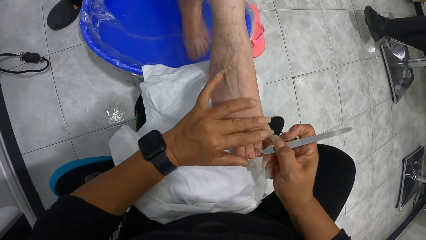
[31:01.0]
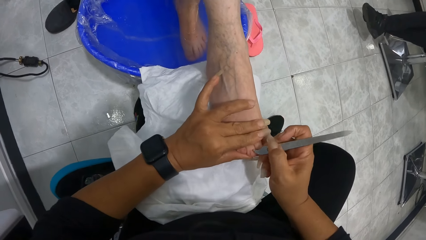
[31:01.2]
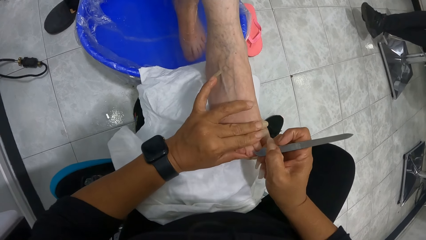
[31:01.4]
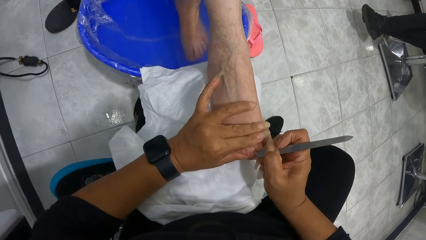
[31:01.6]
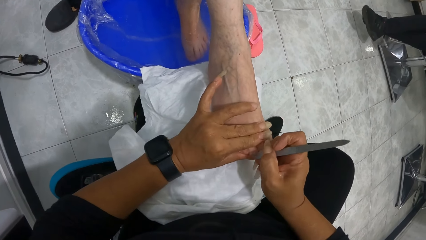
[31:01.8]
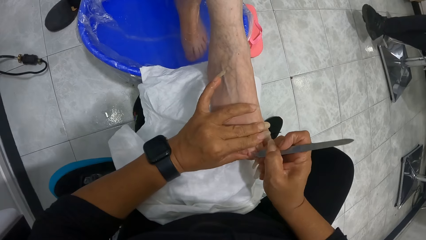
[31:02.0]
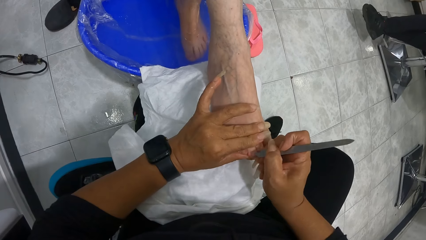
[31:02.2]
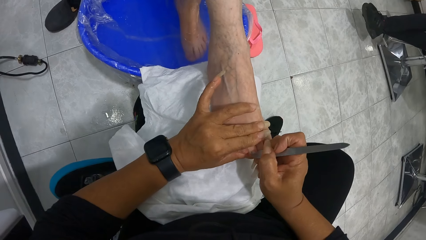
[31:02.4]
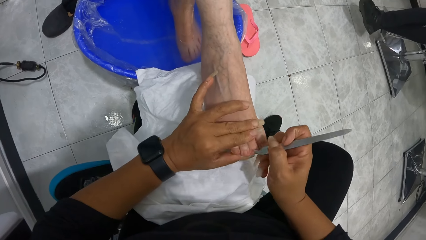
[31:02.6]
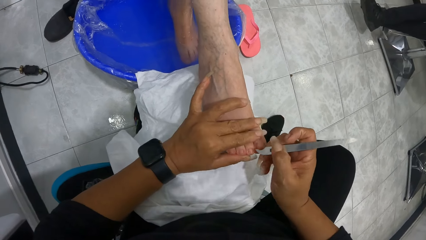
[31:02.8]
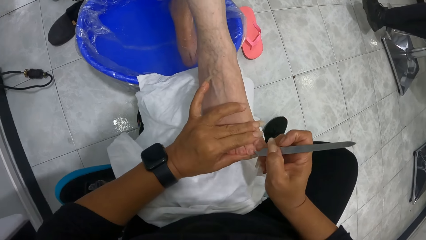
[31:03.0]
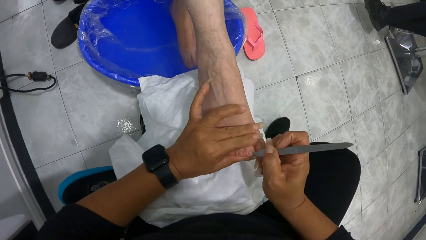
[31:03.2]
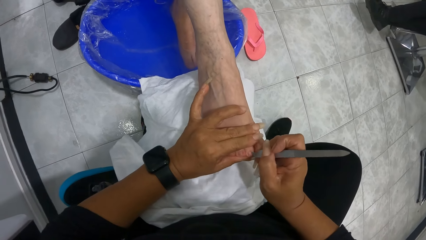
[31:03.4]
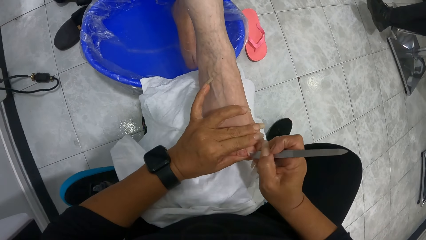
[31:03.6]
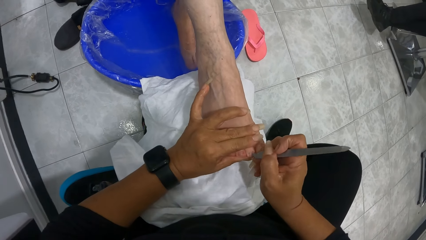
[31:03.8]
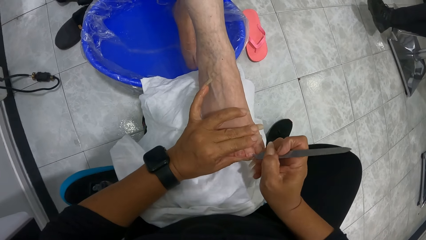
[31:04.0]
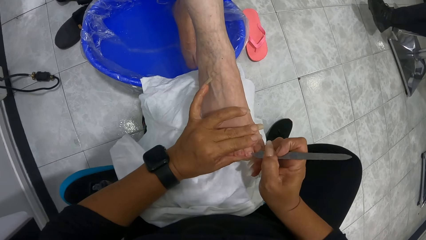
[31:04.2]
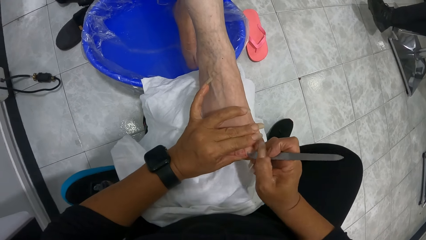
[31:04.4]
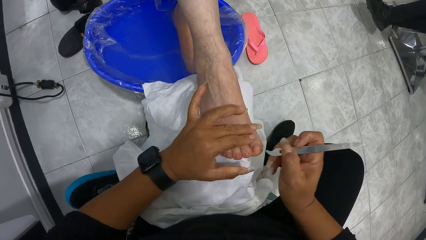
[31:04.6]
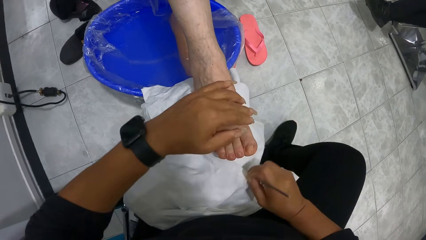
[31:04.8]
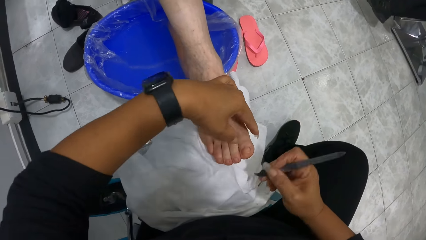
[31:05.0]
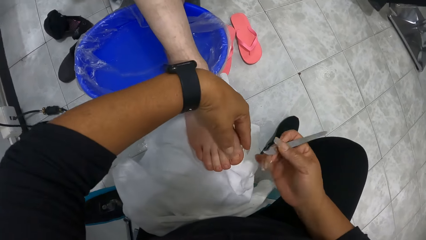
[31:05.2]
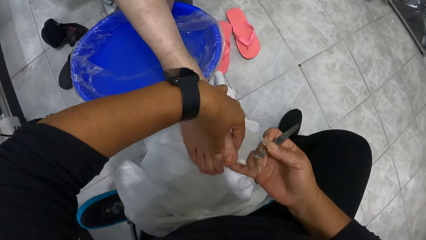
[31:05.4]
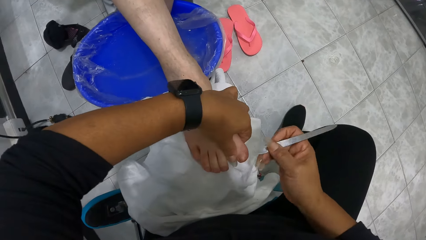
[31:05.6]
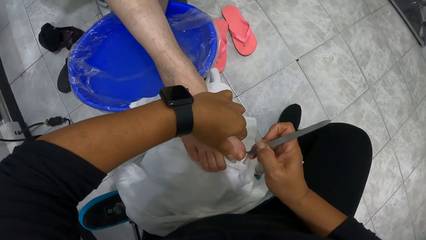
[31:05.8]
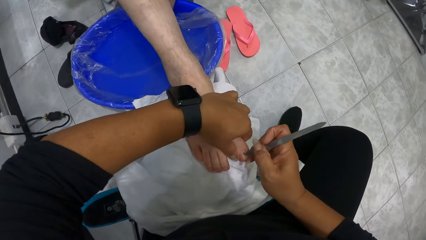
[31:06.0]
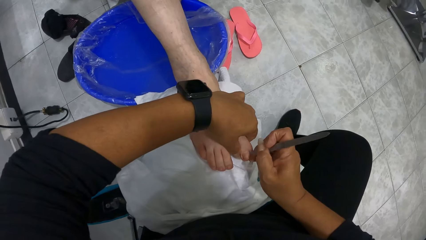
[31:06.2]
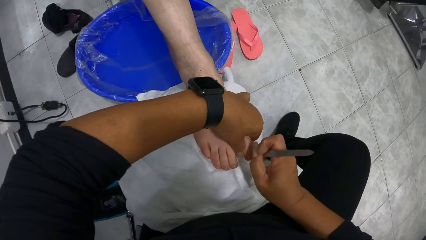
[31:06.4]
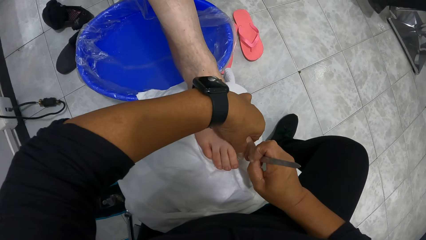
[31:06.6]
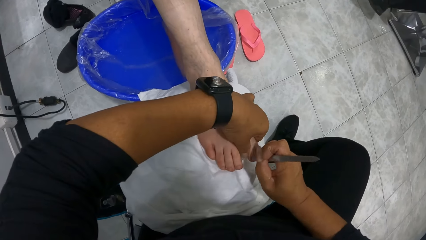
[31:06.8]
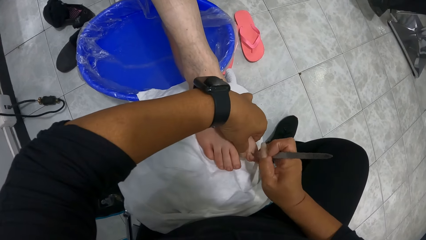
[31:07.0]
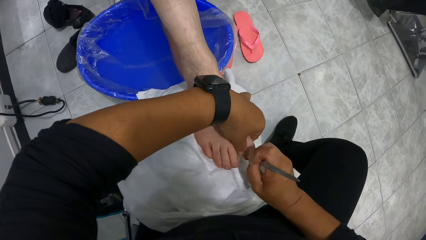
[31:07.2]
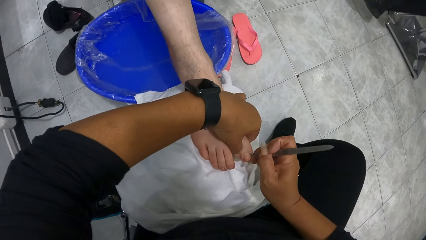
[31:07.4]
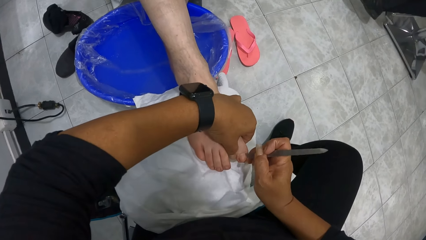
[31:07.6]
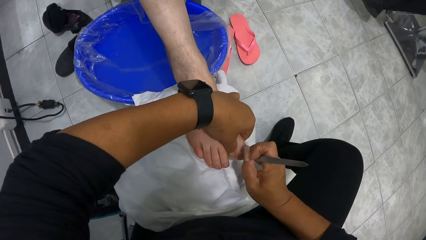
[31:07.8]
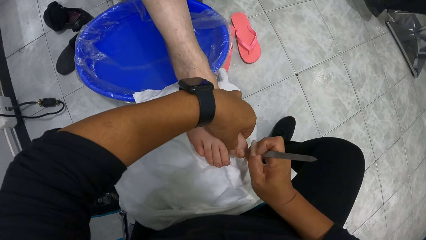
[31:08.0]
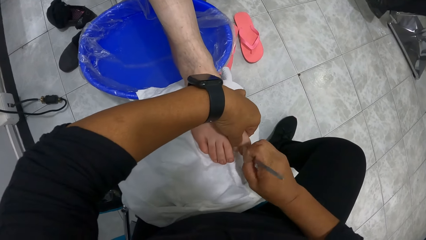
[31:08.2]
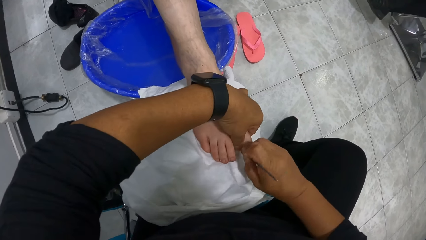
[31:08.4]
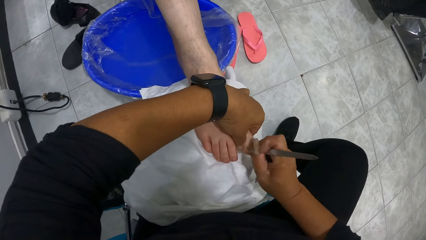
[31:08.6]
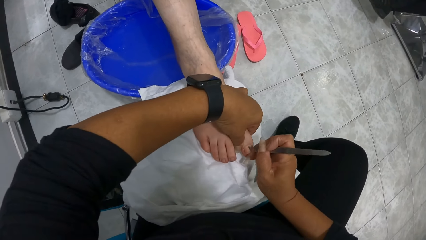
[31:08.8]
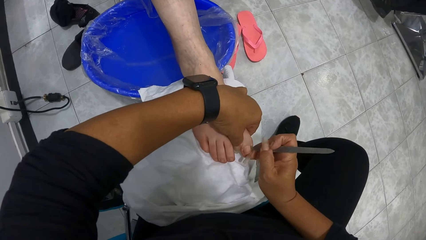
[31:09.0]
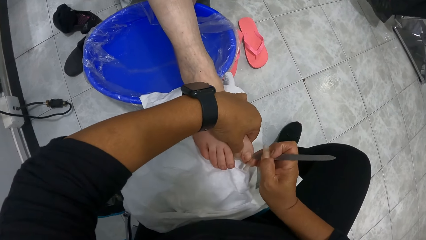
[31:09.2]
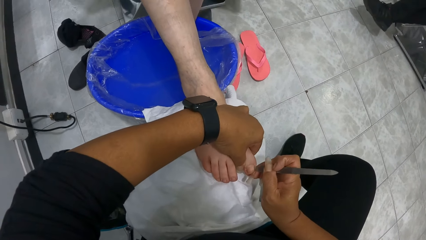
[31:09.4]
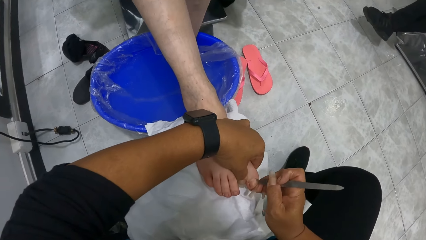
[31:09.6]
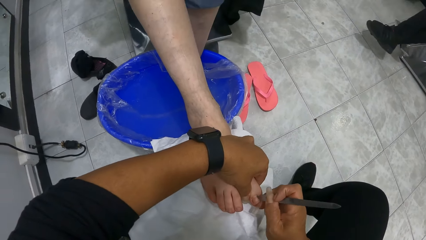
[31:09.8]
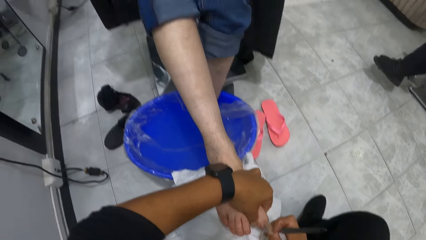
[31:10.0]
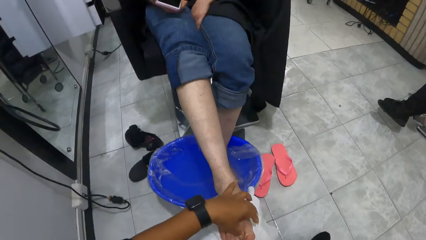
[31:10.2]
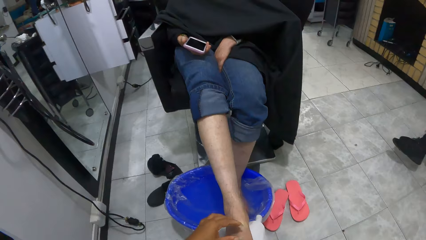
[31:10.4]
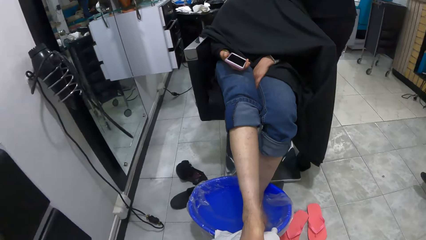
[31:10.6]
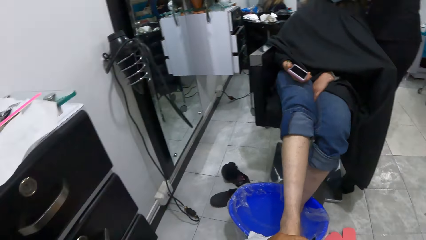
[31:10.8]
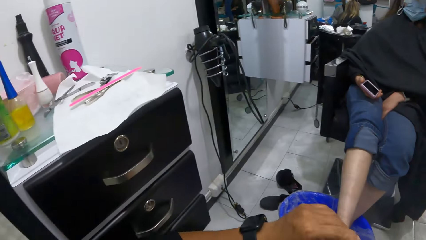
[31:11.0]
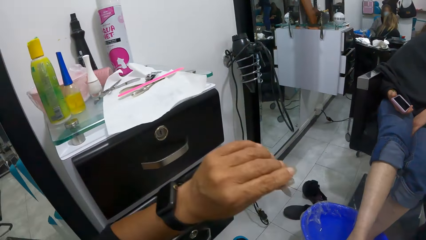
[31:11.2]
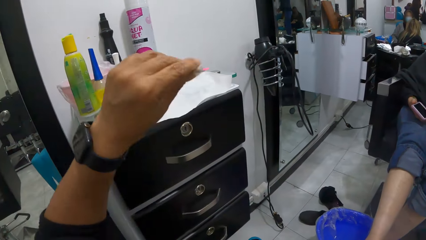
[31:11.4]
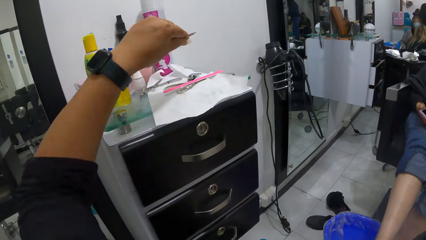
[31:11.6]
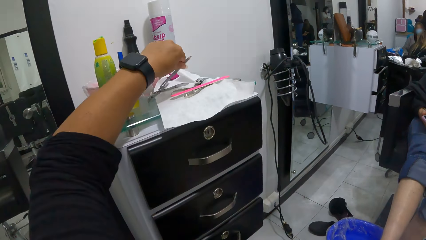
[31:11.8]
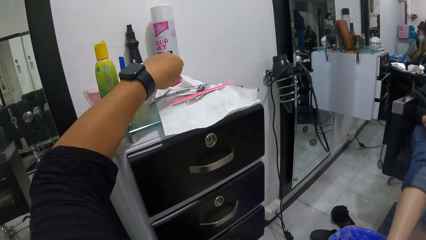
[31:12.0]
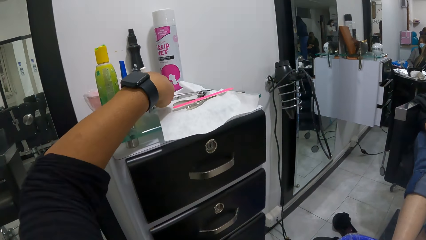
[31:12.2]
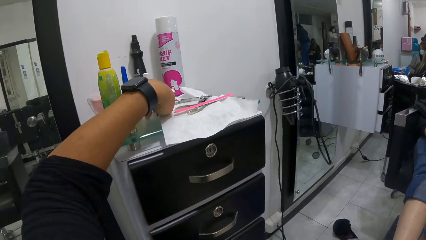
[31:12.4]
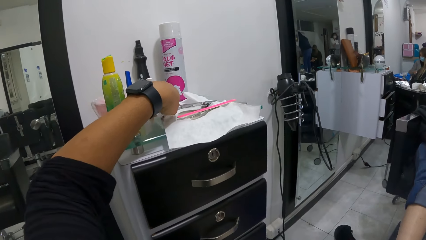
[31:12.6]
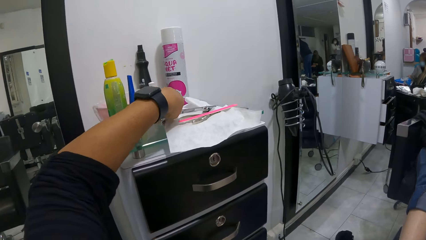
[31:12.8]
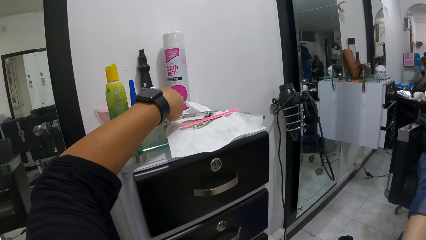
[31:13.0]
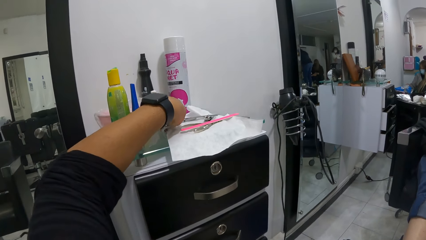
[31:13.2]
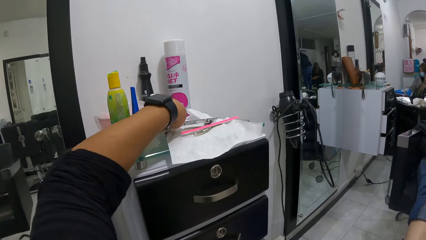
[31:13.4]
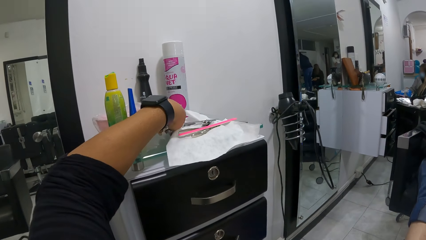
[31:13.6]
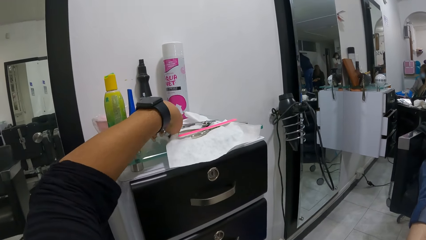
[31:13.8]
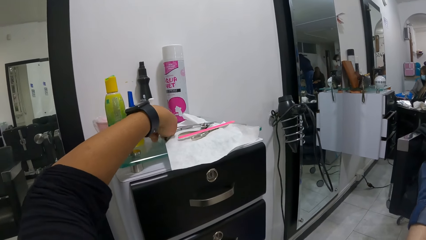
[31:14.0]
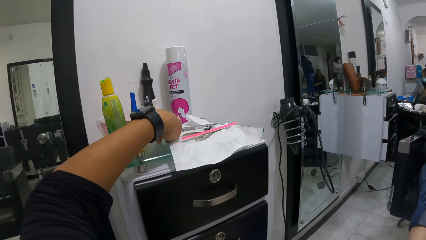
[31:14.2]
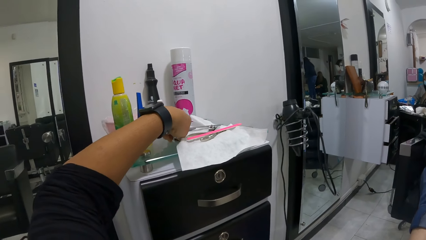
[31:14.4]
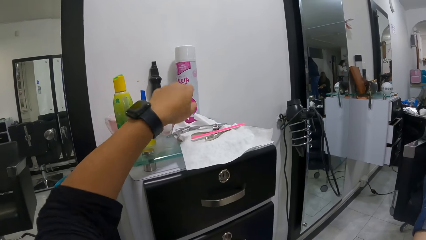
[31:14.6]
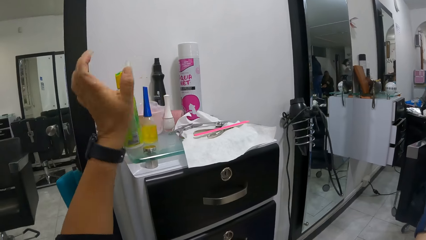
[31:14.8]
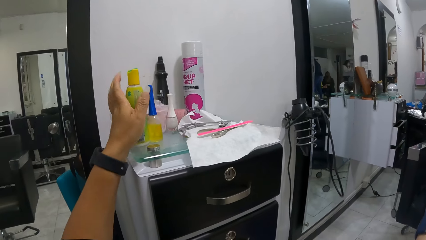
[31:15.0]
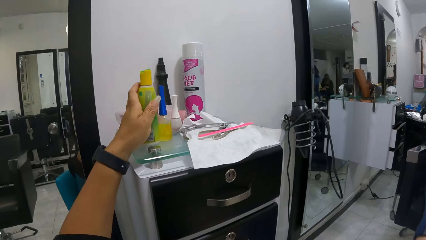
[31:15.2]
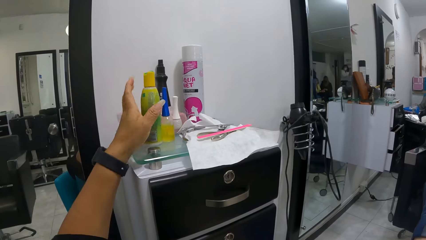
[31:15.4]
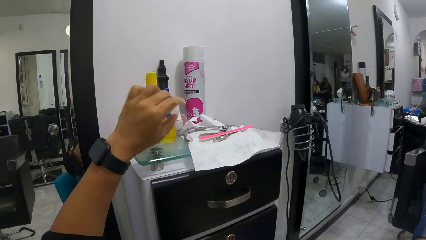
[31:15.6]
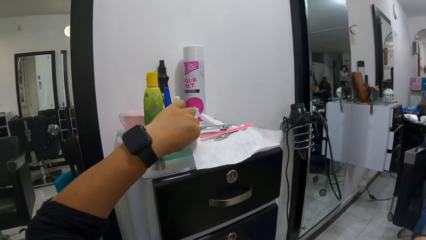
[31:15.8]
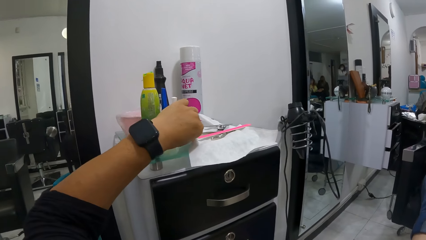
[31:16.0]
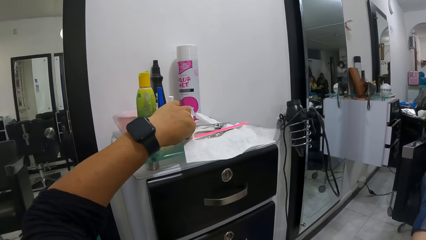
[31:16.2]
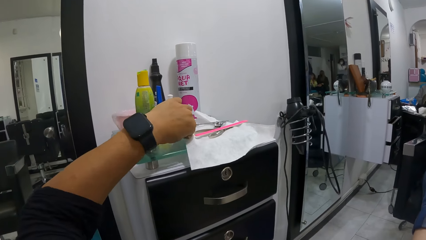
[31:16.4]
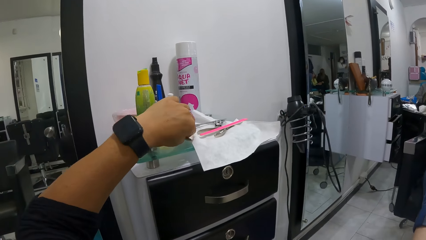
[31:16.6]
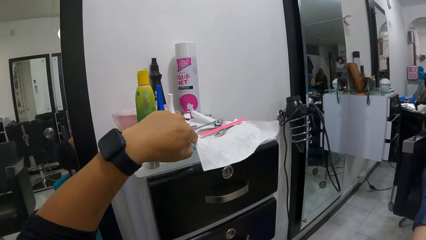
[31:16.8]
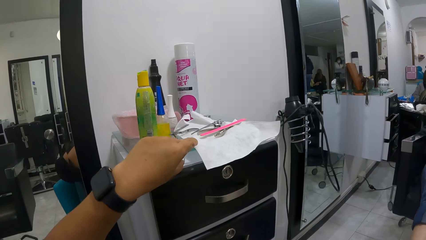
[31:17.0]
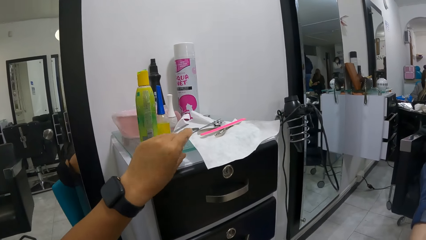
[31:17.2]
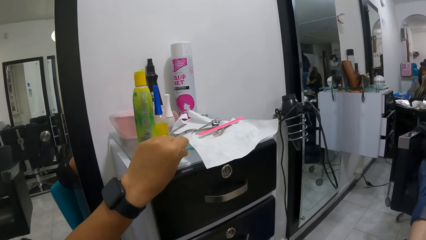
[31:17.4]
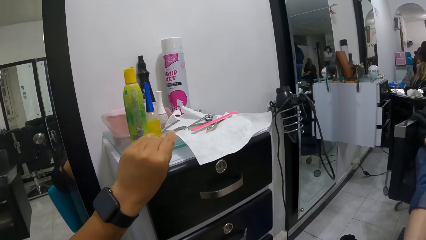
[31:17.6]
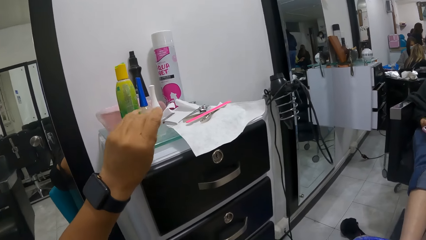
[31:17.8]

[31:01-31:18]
The camera wearer holds the right middle toe of the woman with her left hand. She files the right middle toe of the woman with the nail hook file in her right hand. She holds the right pointer toe of the woman with her left hand. She files the right pointer toe of the woman with the nail hook file in her right hand. She wipes the nail hook file on the towel on her thigh with her right hand. She holds the right big toe of the woman with her left hand. She files the right big toe of the woman with the nail hook file in her right hand. She passes the nail hook file from her right hand to her left hand. She places the nail hook file in her left hand on the napkin on the shelf. She touches a cuticle remover from the napkin on the shelf with her left hand. She moves the bottles of foot cream and cuticle oil on the shelf with her left hand. She takes the cuticle remover from the napkin on the shelf with her left hand.
